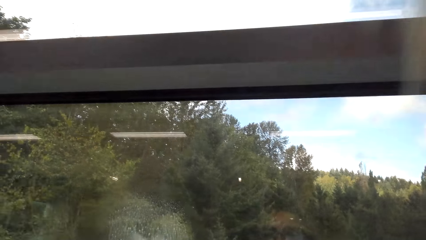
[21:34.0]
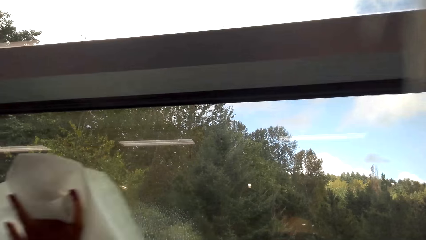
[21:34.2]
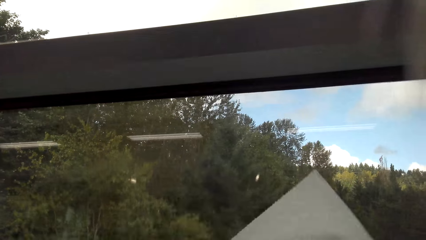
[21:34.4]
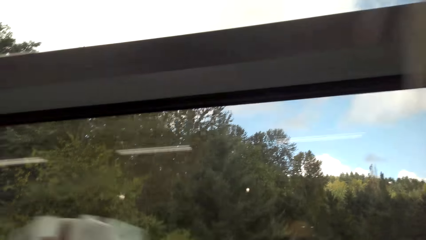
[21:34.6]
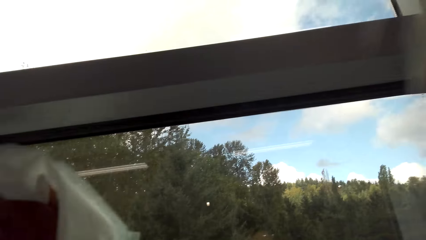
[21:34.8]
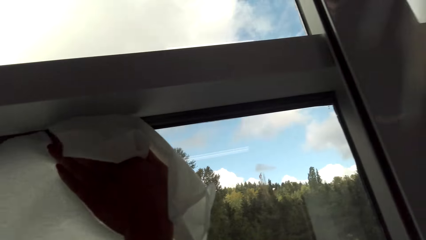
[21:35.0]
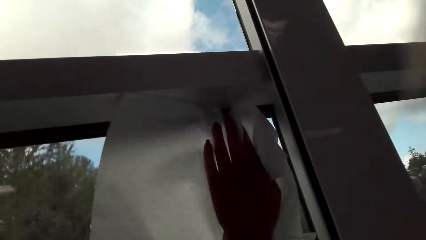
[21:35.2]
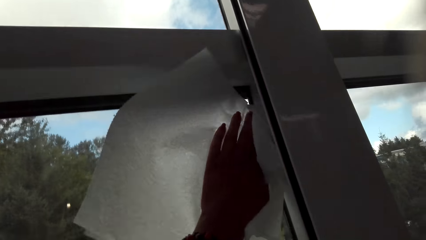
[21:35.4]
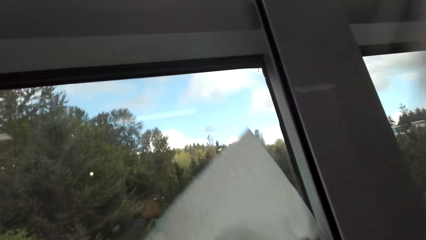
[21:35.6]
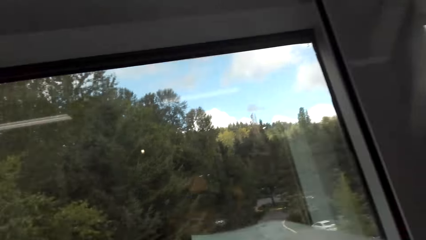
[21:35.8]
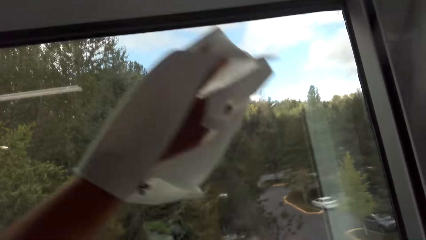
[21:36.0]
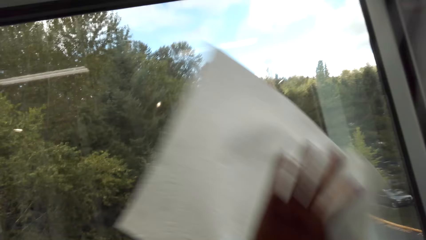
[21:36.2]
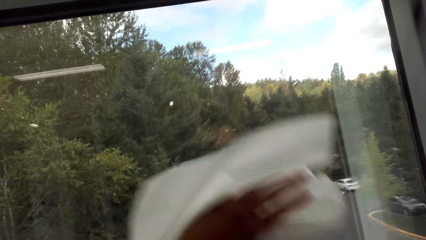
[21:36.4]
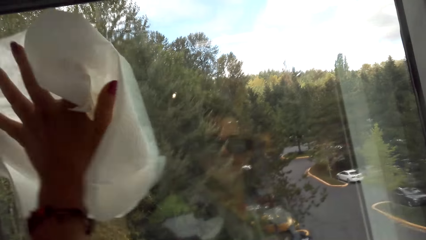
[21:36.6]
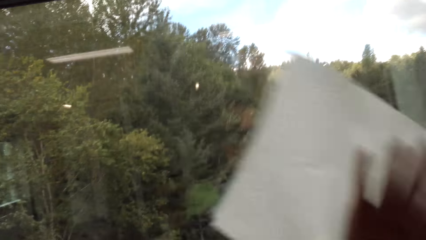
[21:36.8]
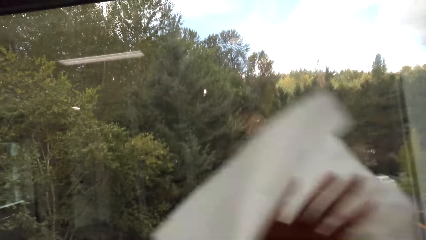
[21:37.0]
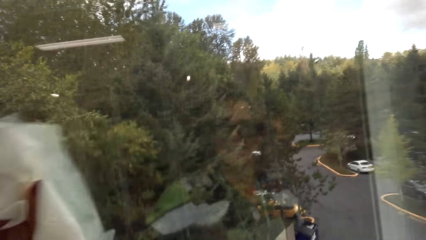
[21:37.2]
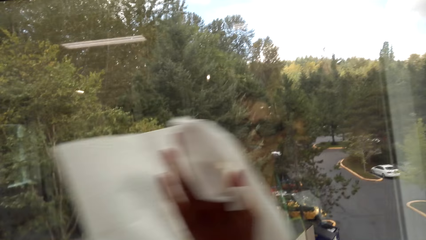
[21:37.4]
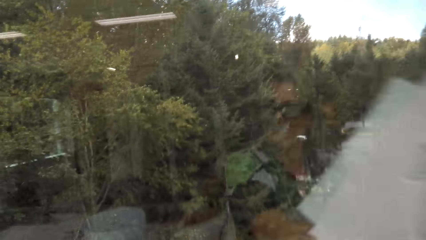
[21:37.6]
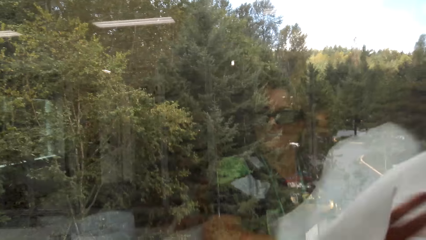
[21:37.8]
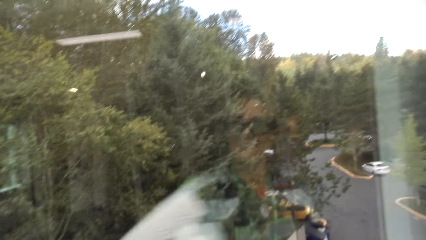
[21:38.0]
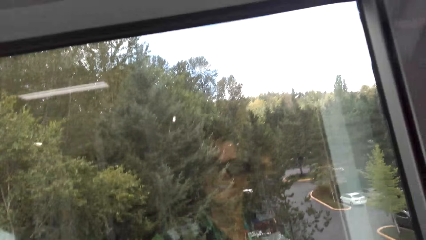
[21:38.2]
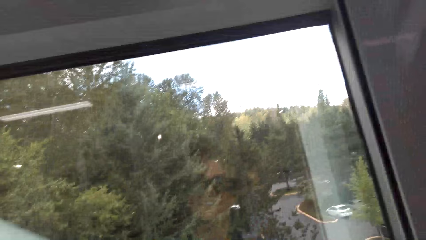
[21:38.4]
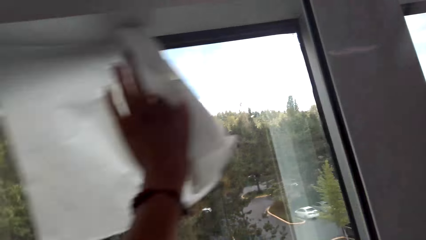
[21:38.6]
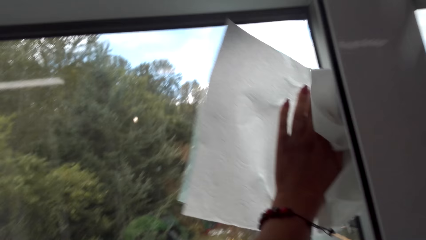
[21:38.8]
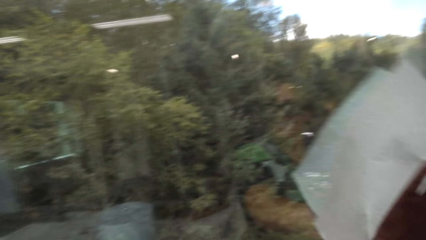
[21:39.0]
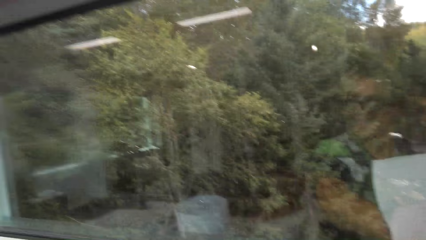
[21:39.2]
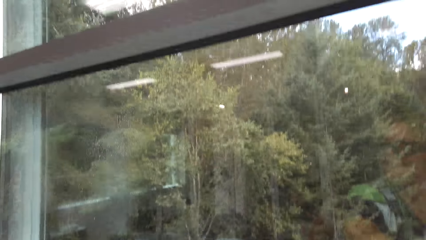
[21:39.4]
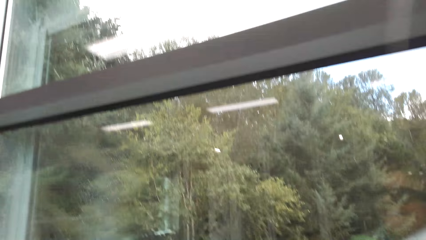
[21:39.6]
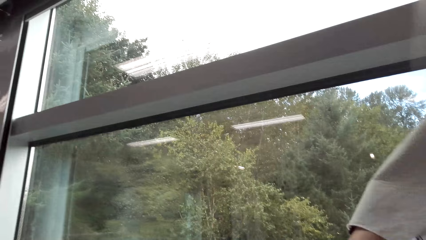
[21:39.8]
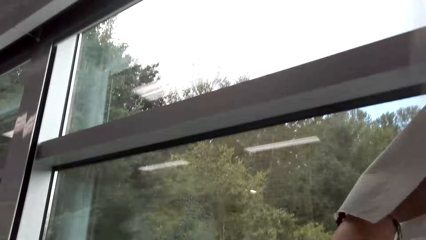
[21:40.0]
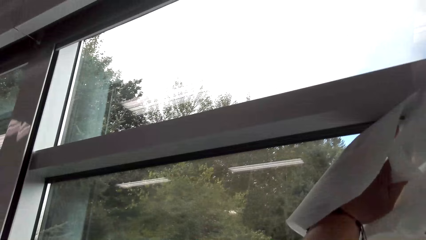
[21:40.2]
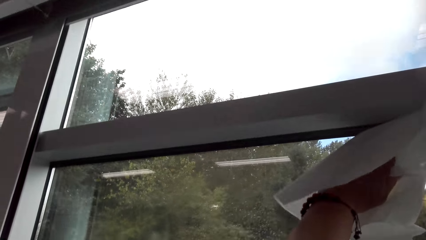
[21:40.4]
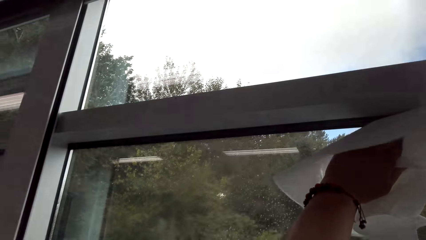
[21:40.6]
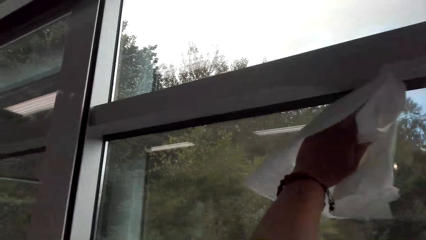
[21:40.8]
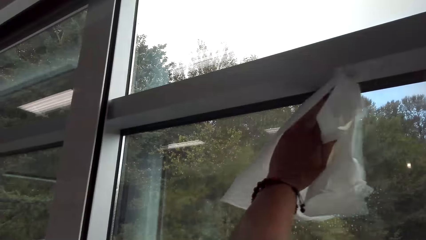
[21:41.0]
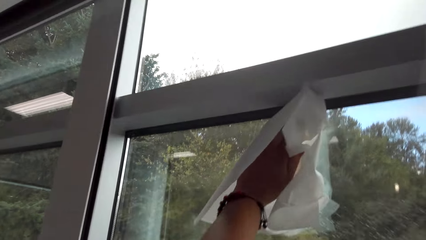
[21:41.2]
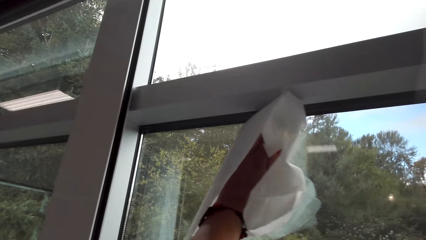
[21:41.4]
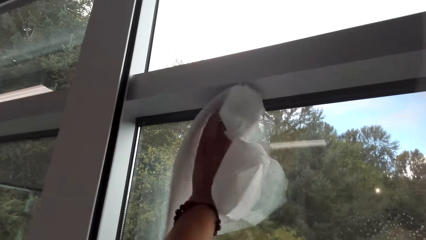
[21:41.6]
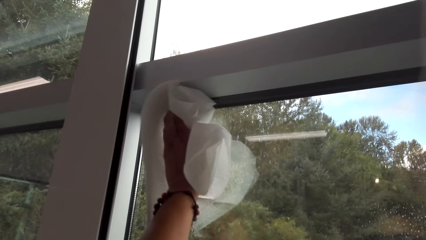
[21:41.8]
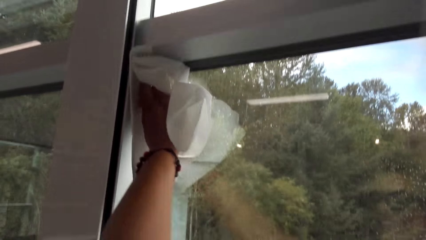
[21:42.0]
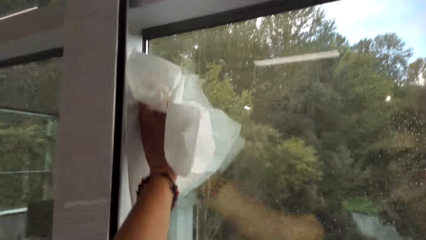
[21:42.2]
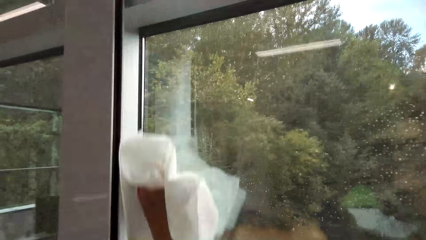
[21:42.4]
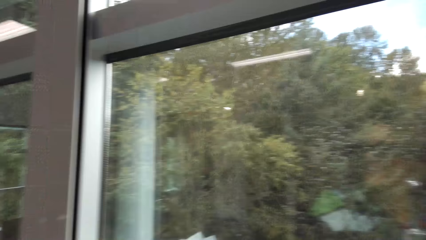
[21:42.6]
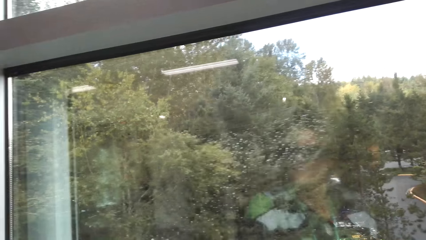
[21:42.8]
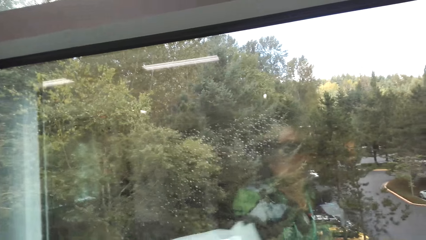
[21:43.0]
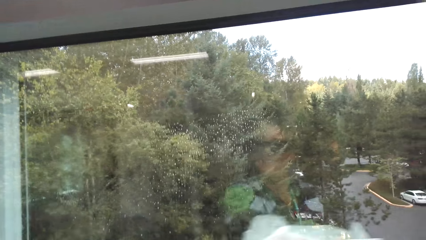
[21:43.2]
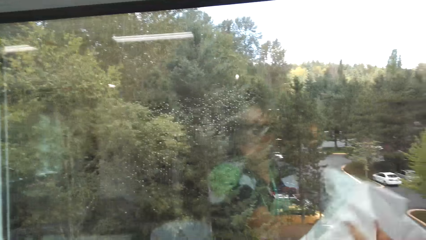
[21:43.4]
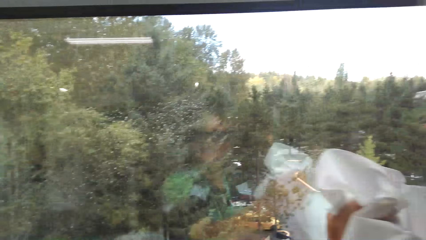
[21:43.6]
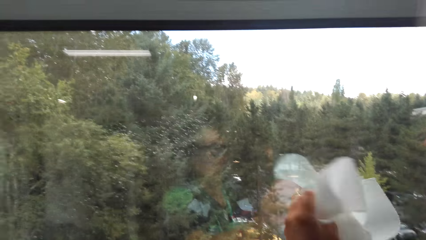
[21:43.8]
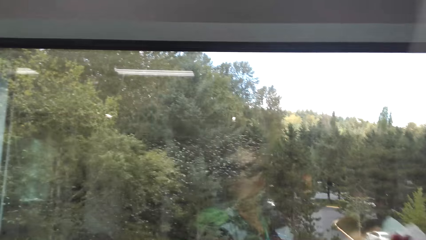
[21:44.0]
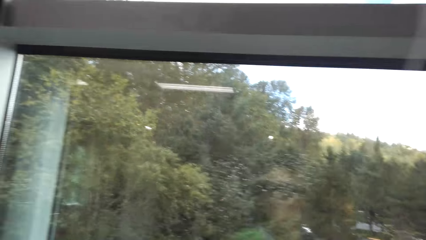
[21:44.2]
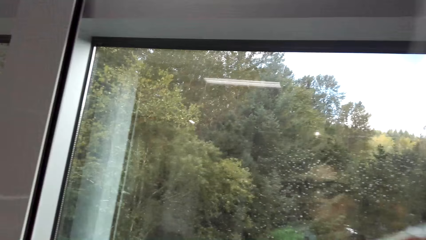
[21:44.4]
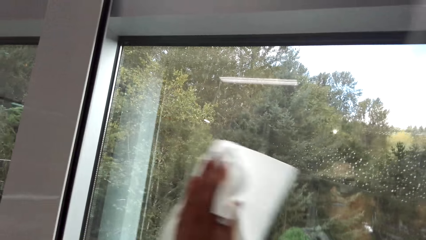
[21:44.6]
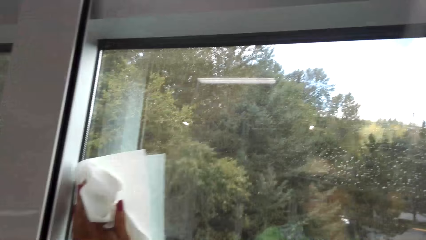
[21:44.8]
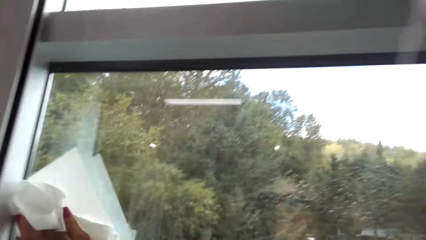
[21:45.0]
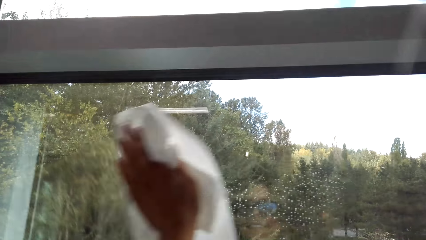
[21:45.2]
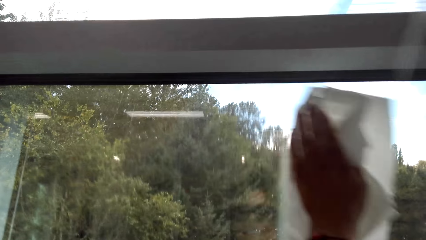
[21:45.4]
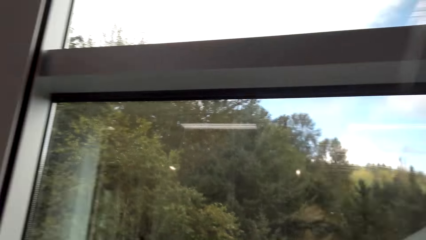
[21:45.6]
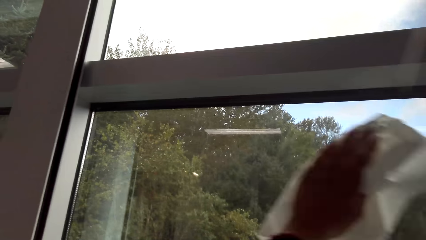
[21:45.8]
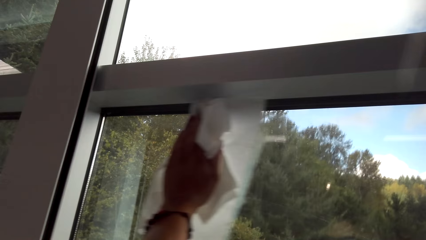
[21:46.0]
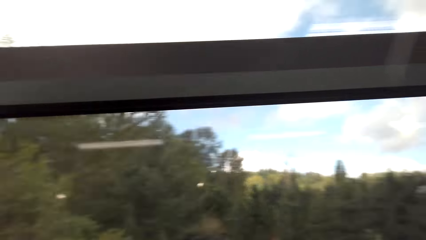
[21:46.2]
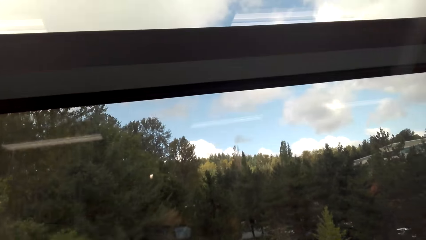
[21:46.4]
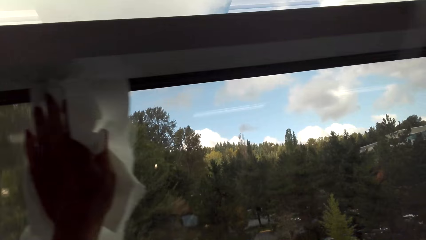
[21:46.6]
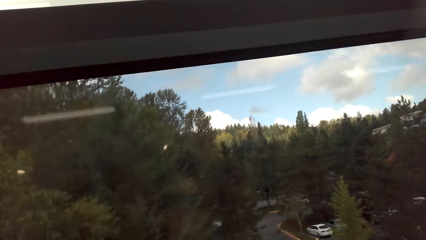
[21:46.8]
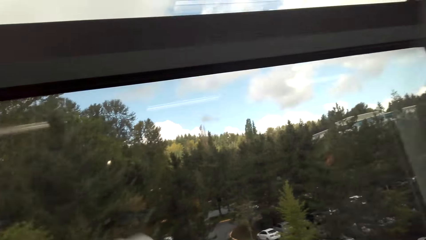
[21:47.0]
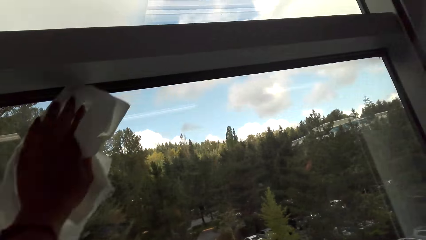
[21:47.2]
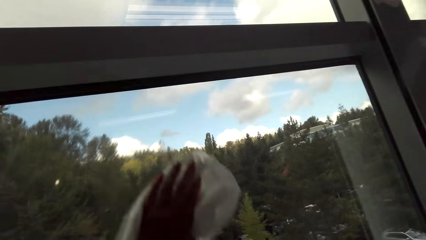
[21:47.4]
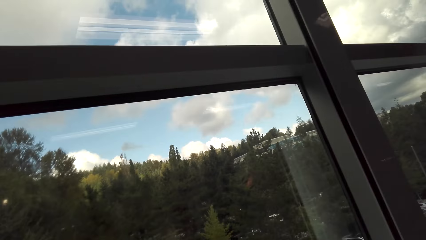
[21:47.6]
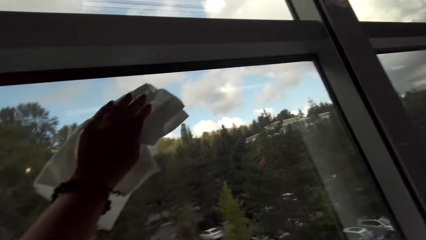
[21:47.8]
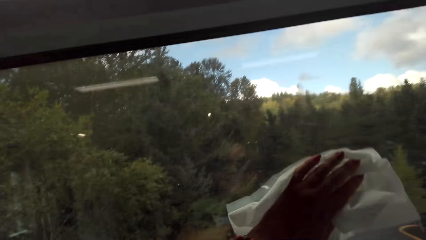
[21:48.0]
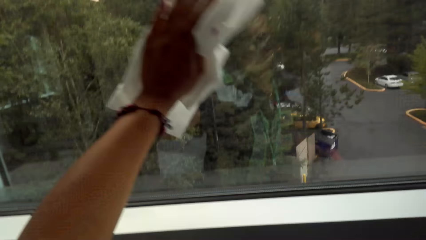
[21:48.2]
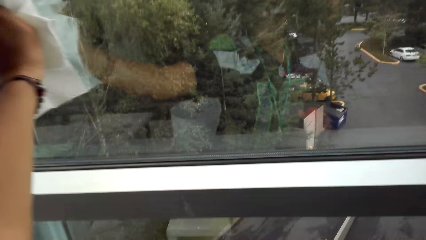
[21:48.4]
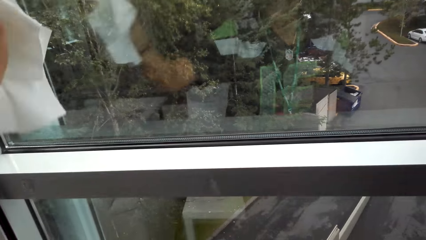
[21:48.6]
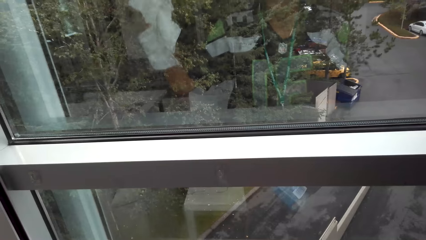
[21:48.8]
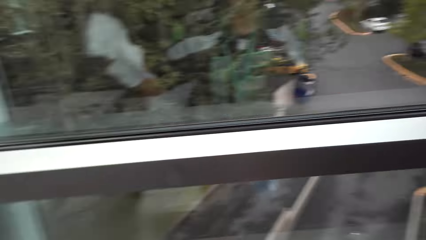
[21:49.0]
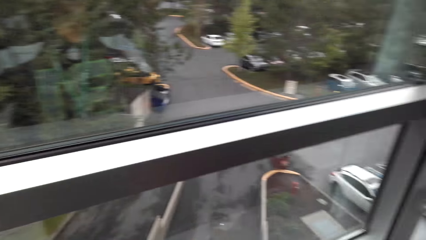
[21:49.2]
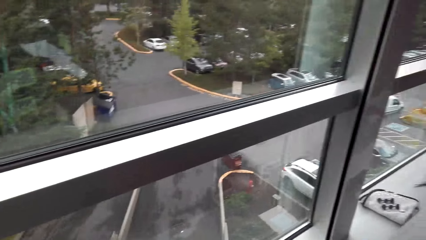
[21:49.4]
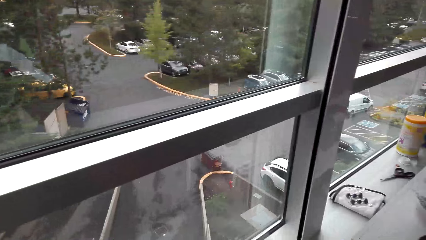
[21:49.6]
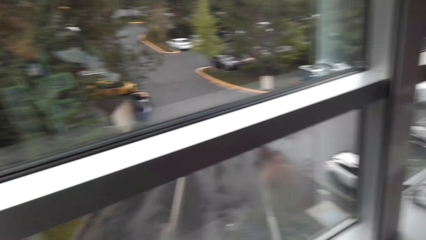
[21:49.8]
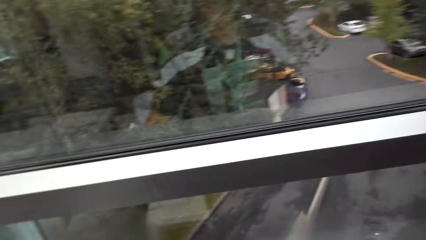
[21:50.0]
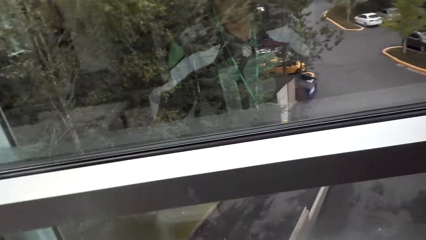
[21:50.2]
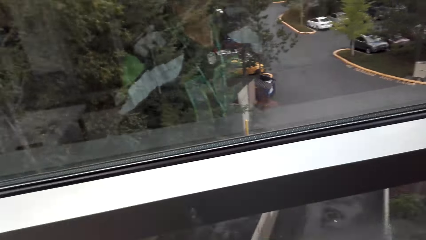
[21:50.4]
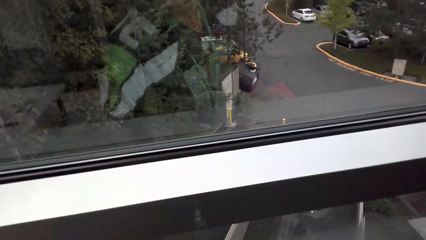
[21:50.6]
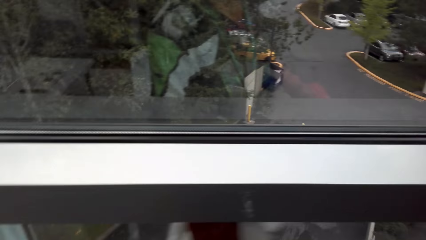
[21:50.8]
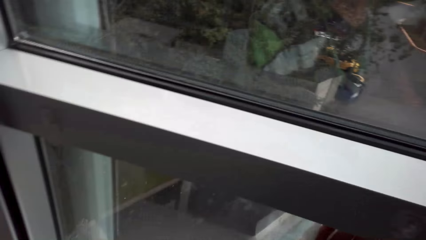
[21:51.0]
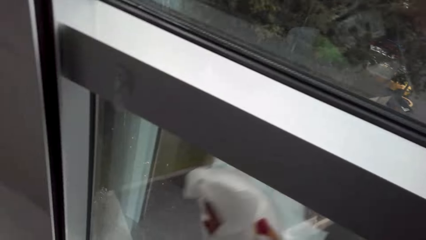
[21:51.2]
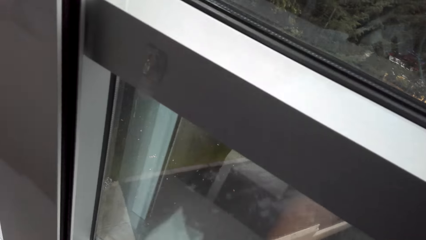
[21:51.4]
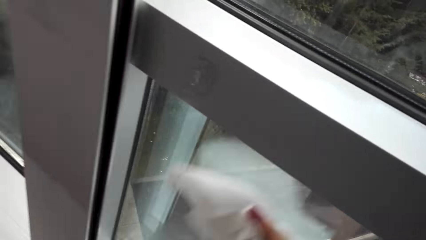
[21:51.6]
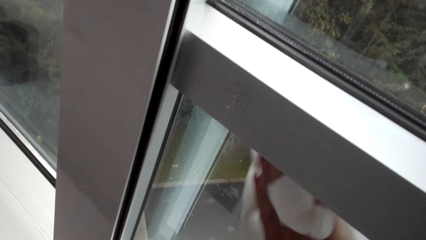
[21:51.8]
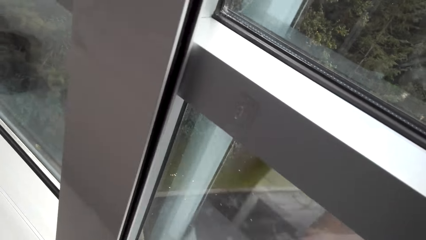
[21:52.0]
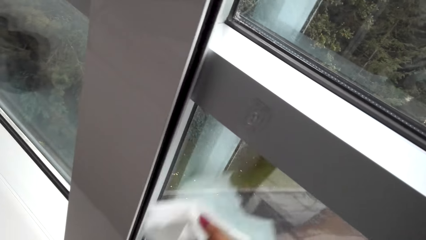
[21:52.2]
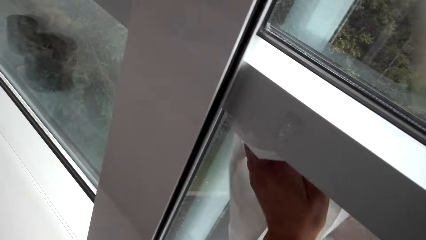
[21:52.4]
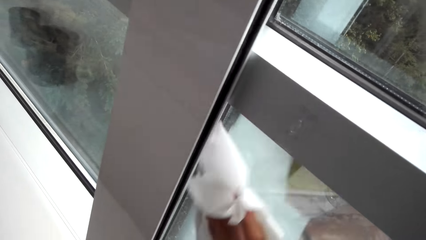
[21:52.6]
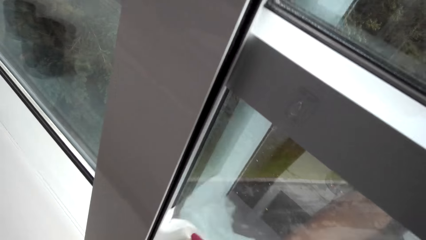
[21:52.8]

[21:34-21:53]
The camera wearer wipes the window with the serviette. They spray the window with the Windex glass cleaner. They wipe the window with the serviette.
